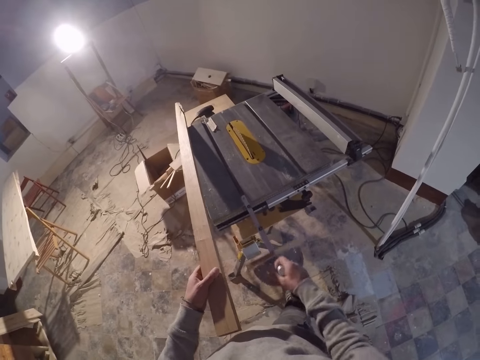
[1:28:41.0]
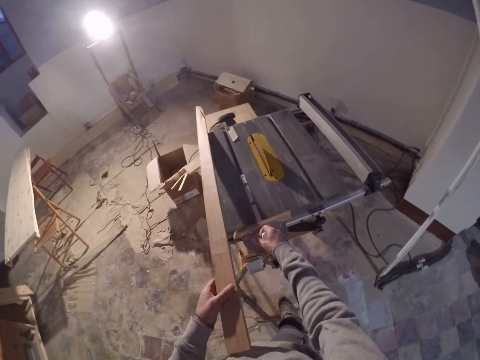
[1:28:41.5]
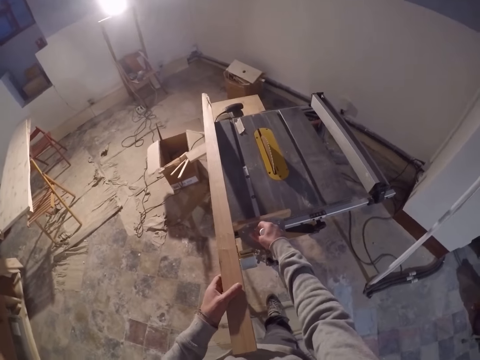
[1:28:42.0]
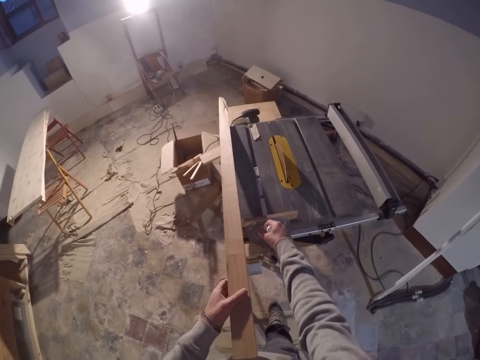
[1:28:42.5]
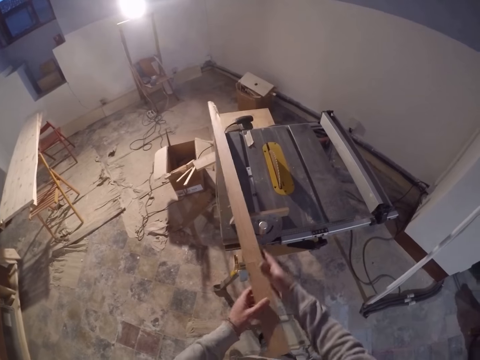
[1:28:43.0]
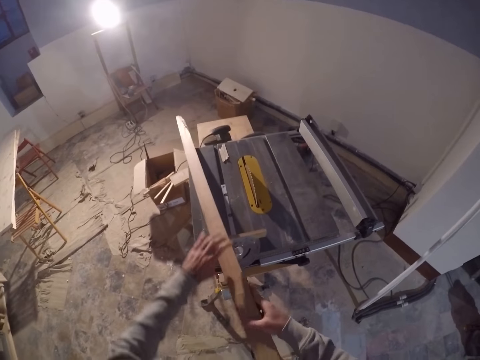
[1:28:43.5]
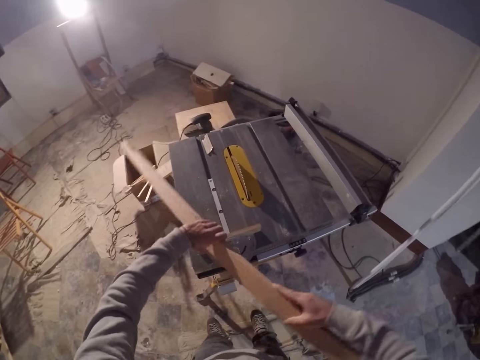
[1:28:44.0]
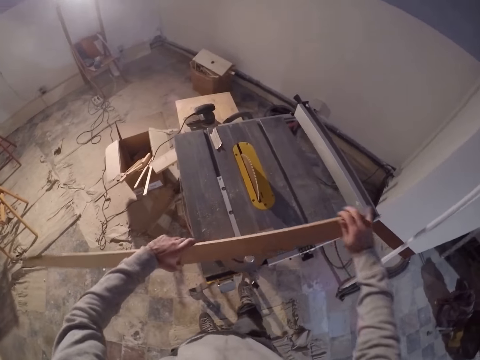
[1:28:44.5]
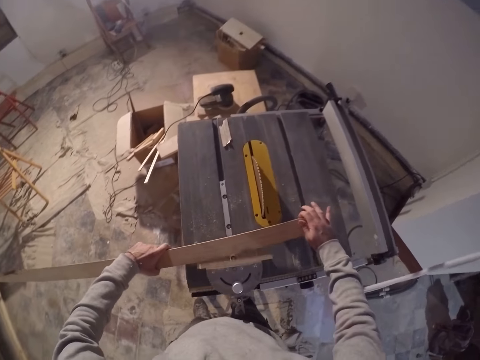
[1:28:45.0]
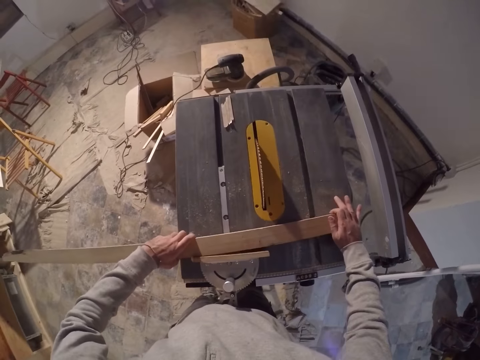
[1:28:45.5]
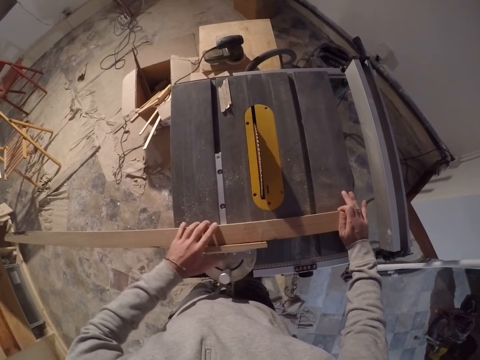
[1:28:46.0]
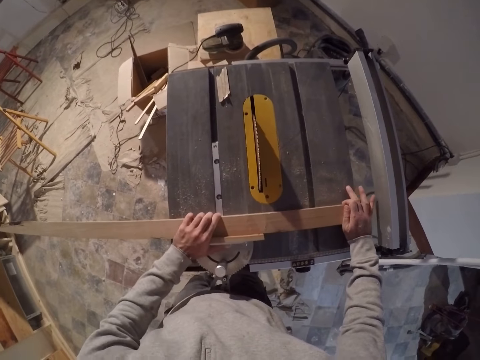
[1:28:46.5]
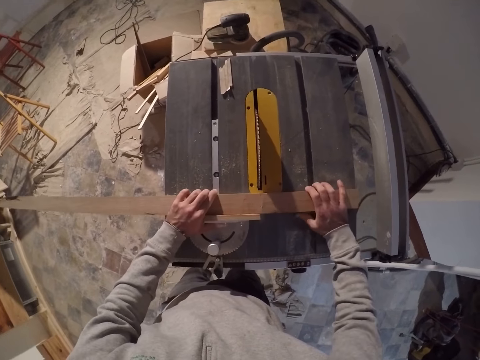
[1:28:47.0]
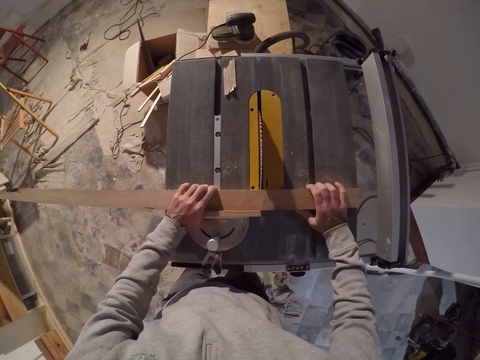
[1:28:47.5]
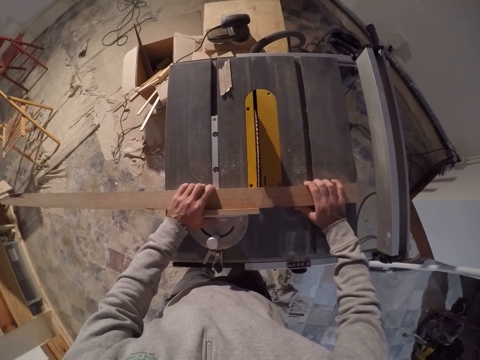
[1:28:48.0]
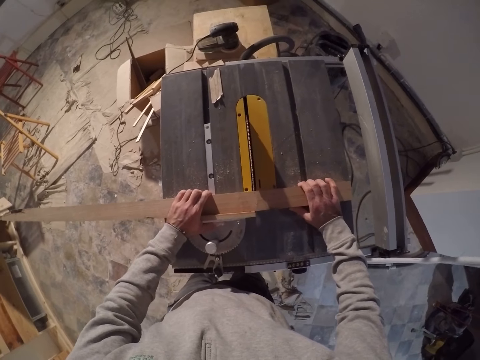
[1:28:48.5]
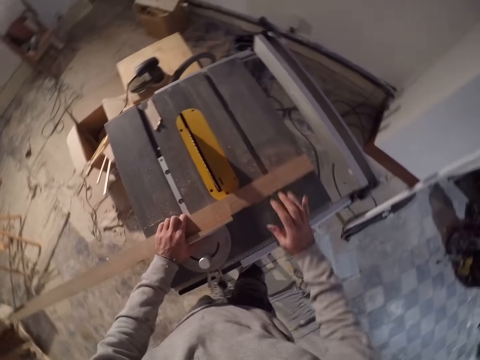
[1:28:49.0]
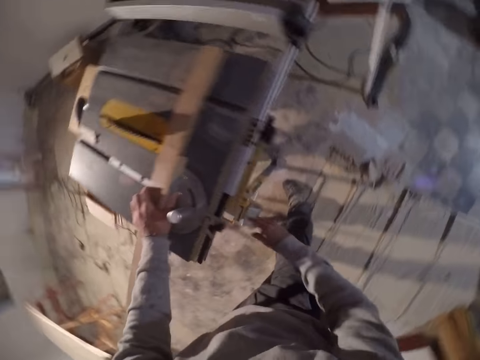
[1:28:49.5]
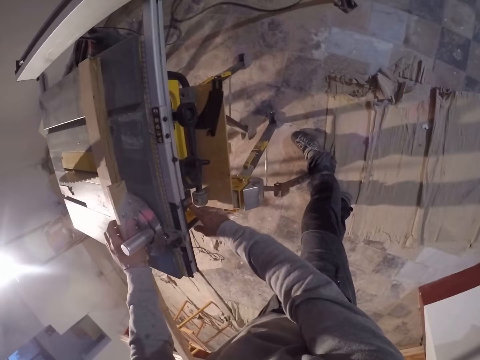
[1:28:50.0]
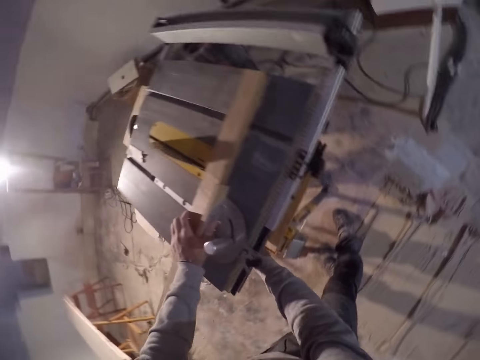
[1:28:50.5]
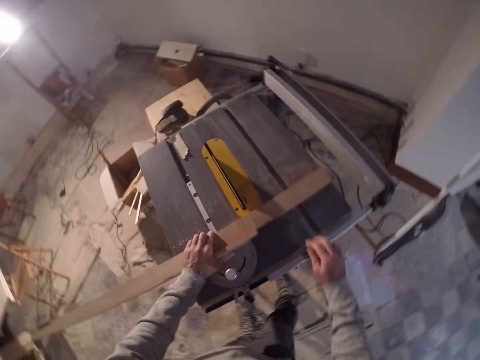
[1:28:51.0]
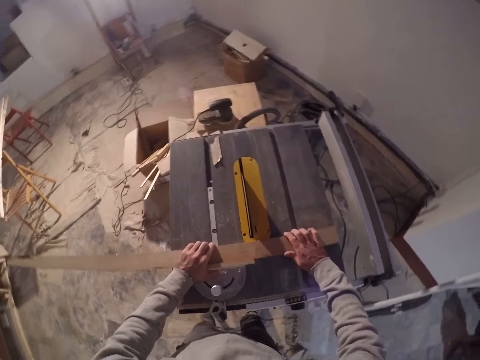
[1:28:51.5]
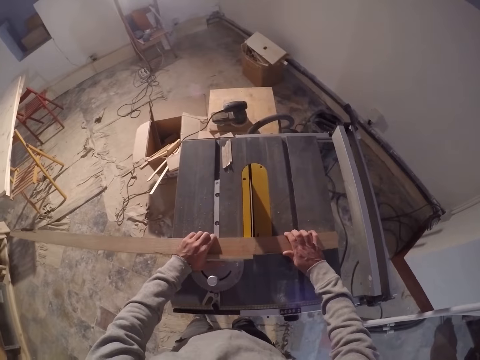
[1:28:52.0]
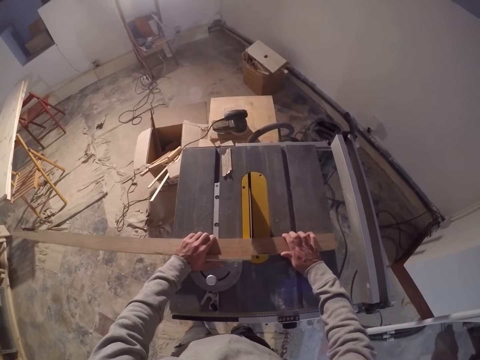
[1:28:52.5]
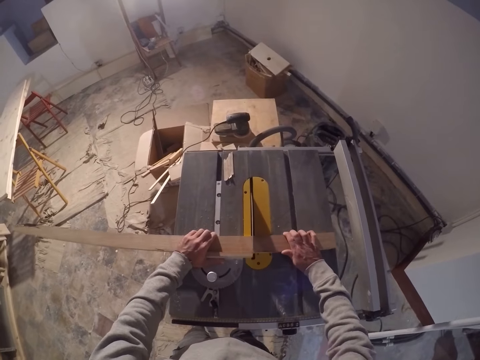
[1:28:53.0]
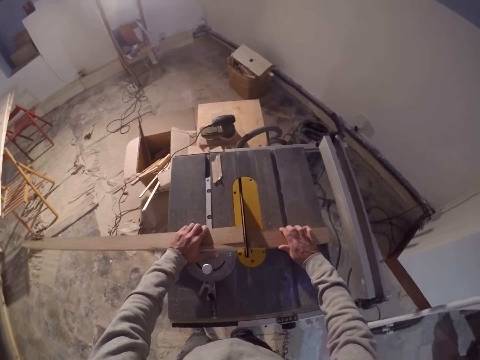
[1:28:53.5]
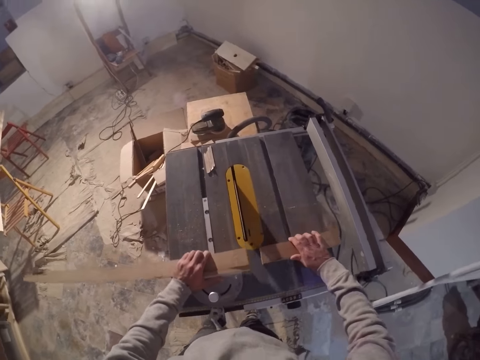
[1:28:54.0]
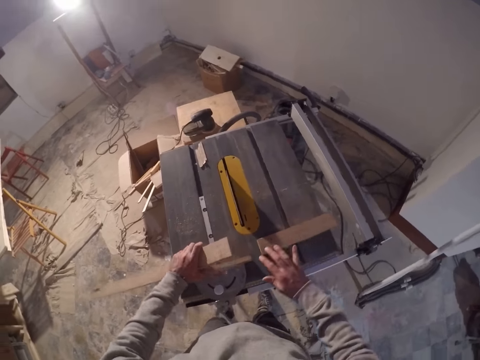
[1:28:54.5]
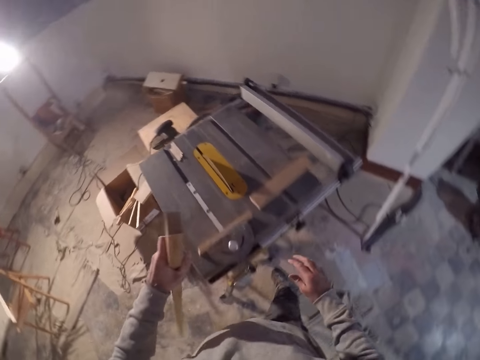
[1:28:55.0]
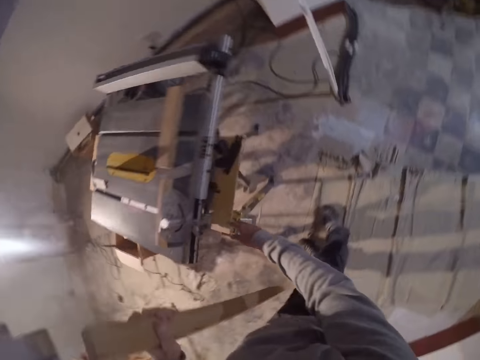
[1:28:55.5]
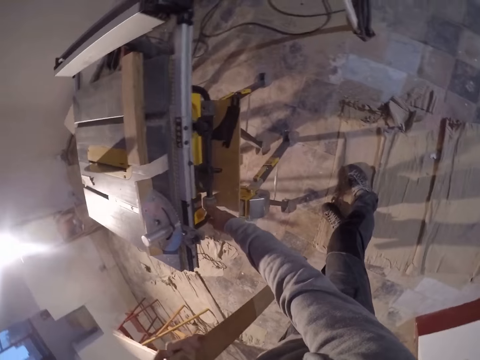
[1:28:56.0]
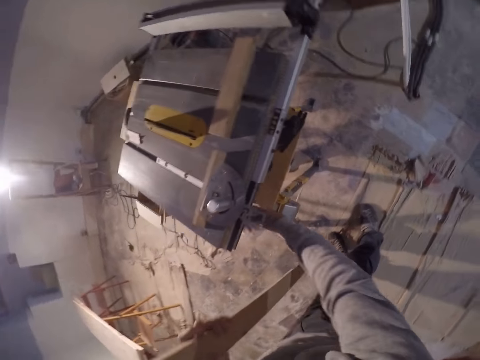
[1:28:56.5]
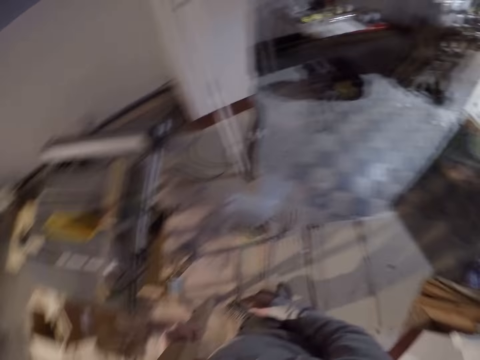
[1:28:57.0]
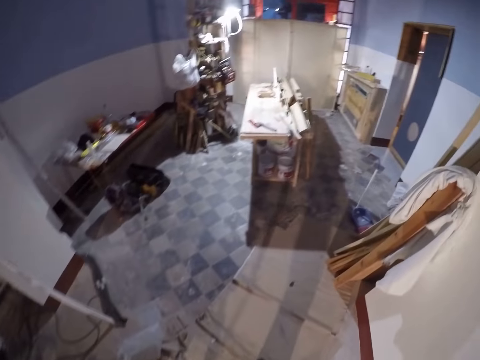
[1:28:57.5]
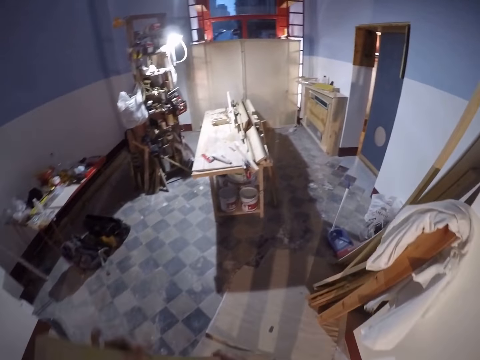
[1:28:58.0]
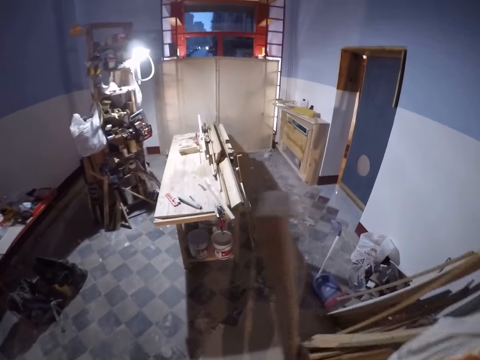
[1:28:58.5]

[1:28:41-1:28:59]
The camera wearer places the miter gauge in his right hand on the saw board. He places the piece of wood on the saw board with both hands. He cuts the piece of wood in both hands with the saw board. He presses the knob under the saw board with his right hand. He turns on the circular wood cutter. He cuts the piece of wood with both hands with the saw board. He lifts the piece of wood from the saw board with his left hand. He puts the wood on the table. He presses the knob under the saw board with his right hand. He turns off the circular wood cutter.

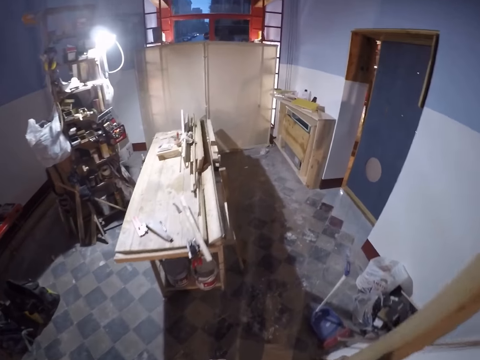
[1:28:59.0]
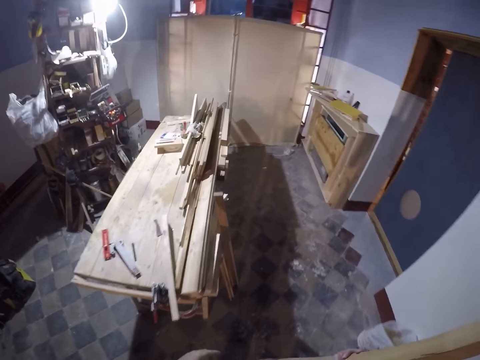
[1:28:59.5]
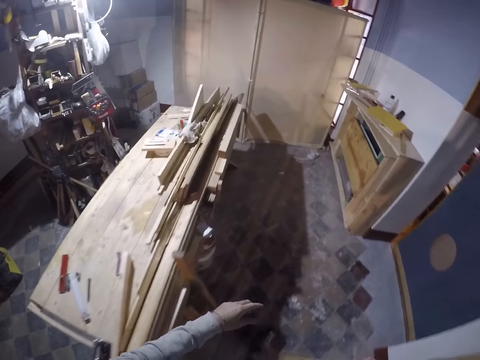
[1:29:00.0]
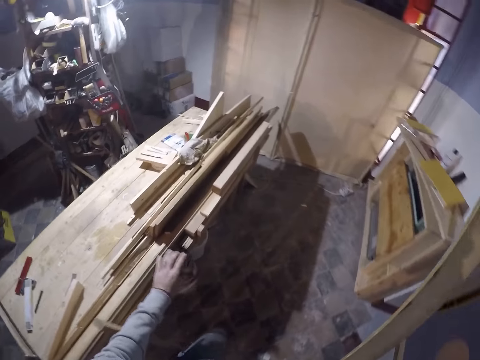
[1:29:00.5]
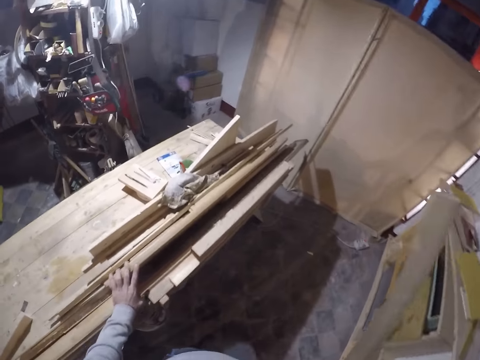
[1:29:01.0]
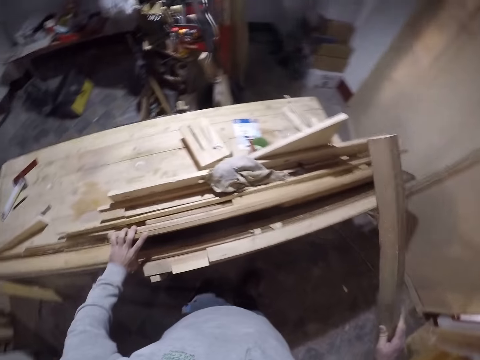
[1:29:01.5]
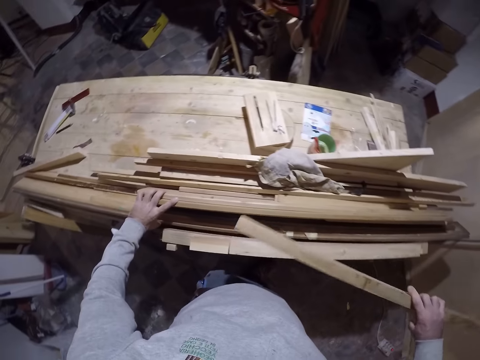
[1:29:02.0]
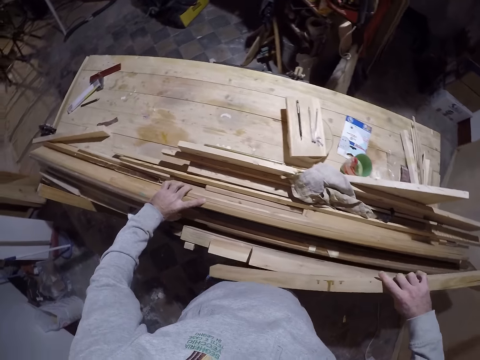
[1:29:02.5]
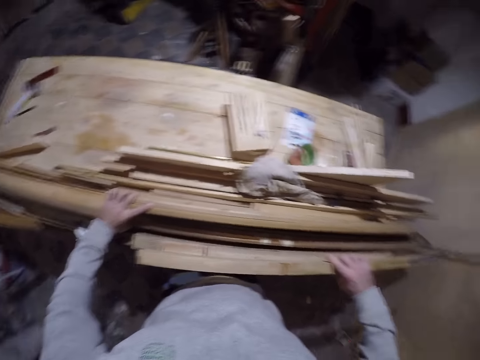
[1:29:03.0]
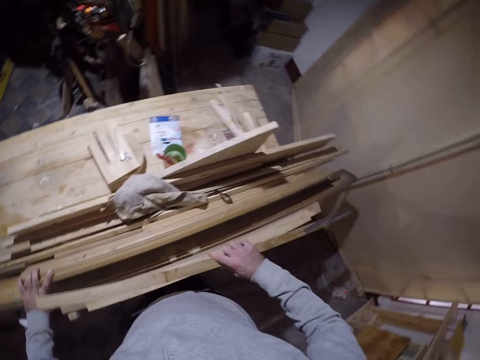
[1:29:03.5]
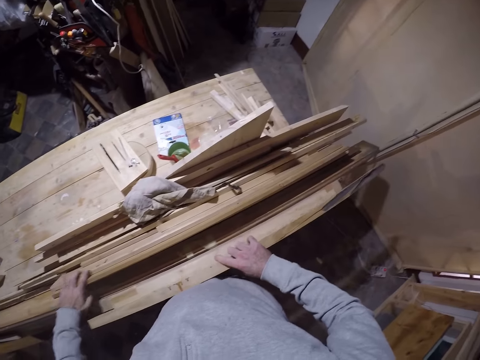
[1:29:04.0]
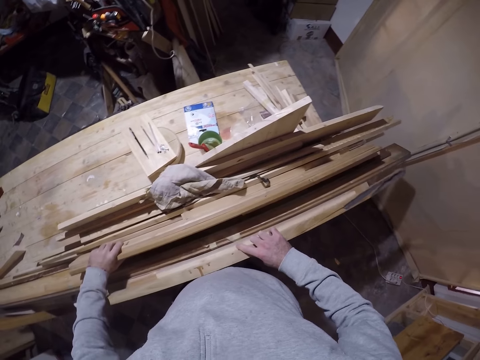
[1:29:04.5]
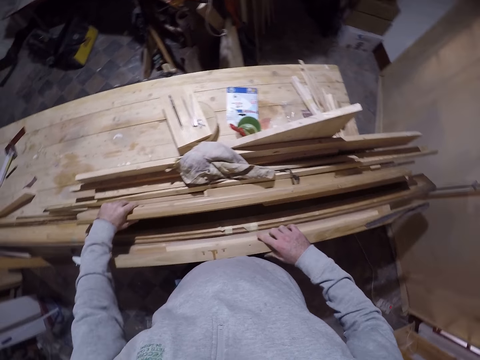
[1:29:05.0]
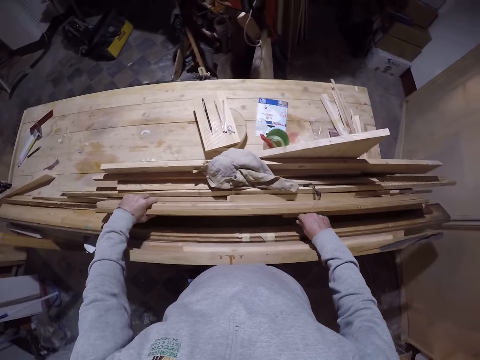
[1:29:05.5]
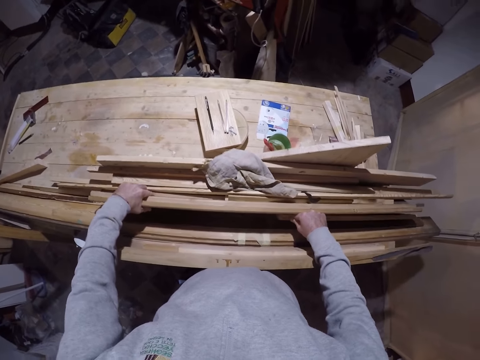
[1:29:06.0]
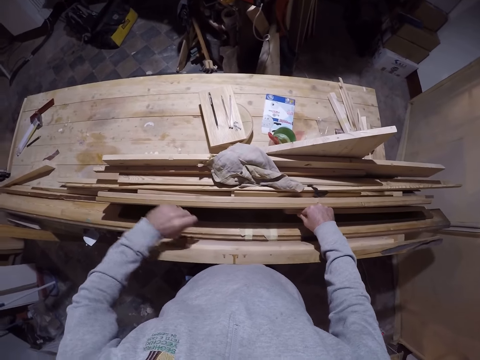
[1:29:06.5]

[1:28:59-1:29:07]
The camera wearer touches pieces of wood on the table with his left hand. He arranges the pieces of wood on the table with both hands. He puts the wood on the table.
